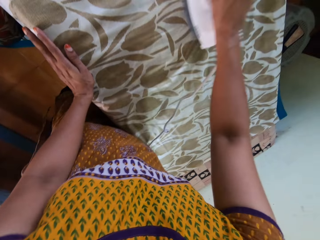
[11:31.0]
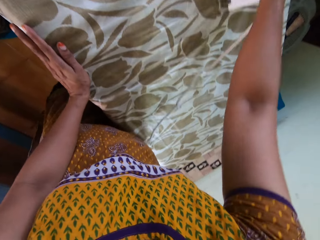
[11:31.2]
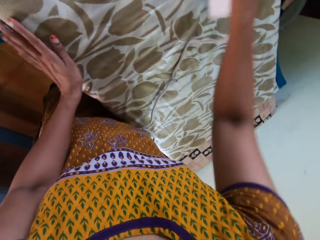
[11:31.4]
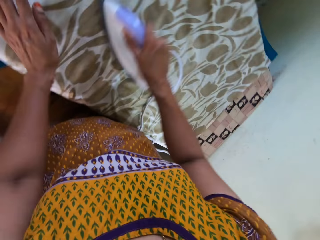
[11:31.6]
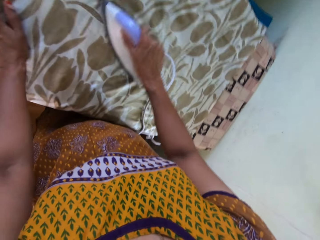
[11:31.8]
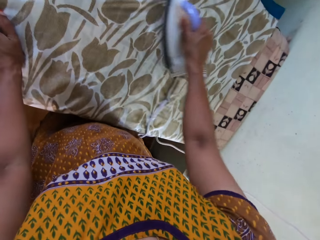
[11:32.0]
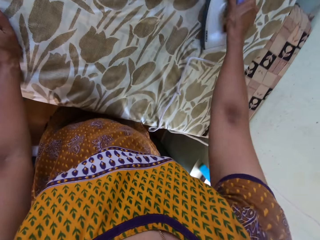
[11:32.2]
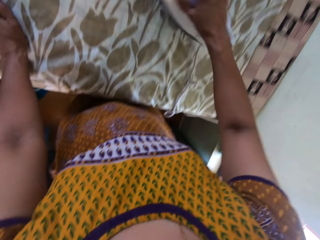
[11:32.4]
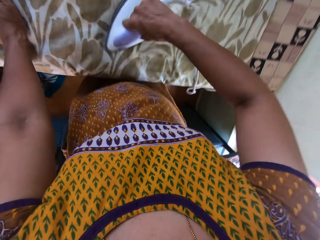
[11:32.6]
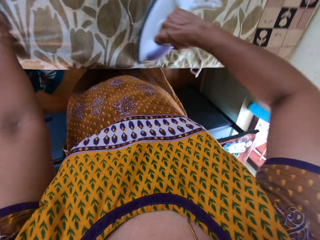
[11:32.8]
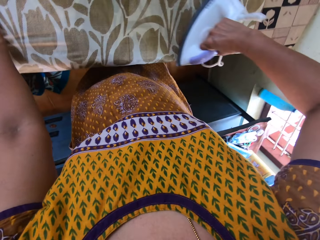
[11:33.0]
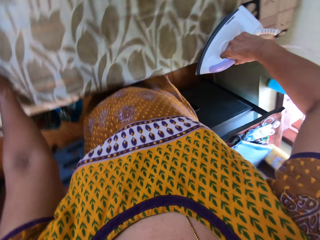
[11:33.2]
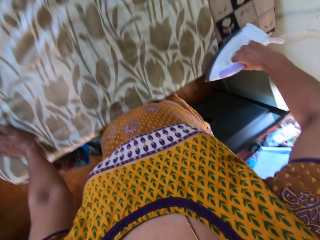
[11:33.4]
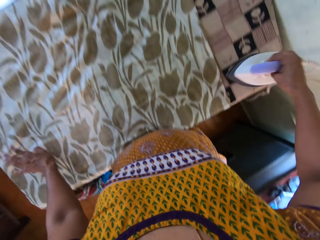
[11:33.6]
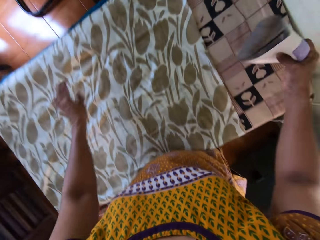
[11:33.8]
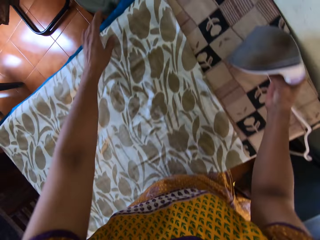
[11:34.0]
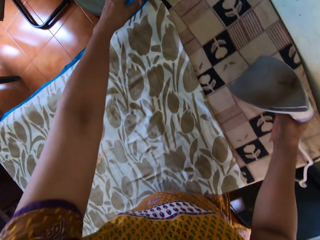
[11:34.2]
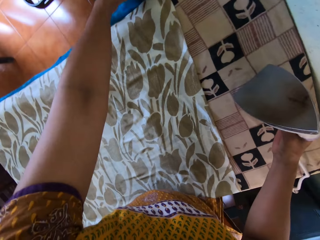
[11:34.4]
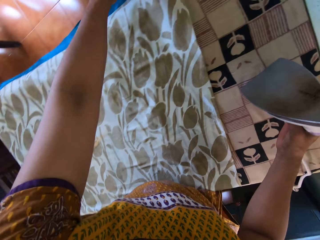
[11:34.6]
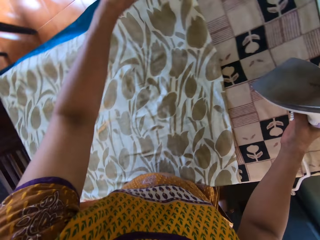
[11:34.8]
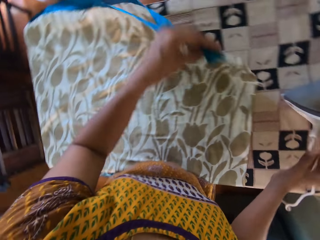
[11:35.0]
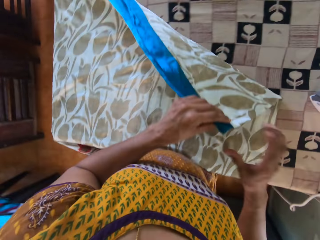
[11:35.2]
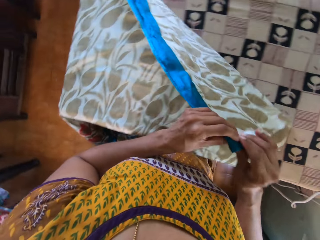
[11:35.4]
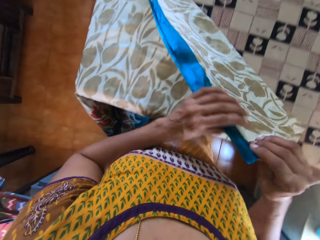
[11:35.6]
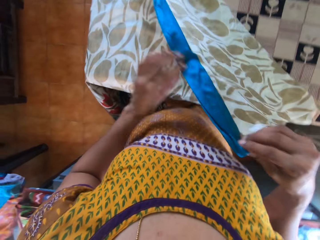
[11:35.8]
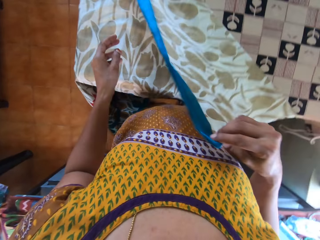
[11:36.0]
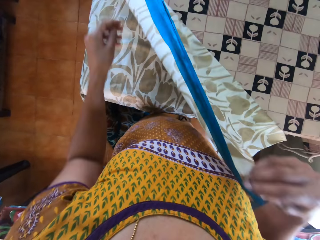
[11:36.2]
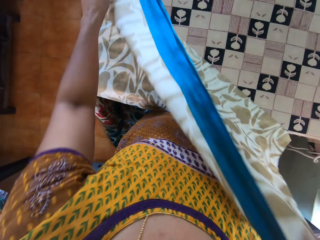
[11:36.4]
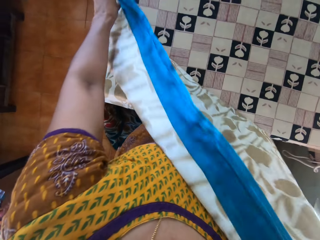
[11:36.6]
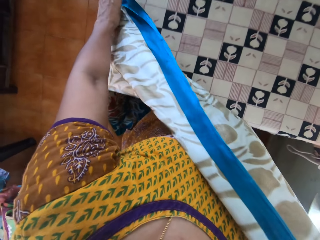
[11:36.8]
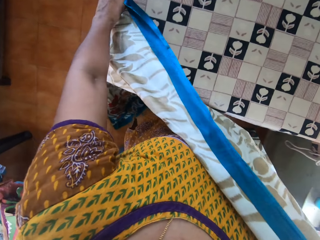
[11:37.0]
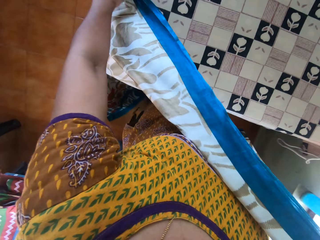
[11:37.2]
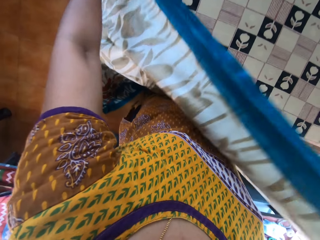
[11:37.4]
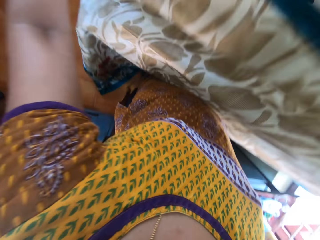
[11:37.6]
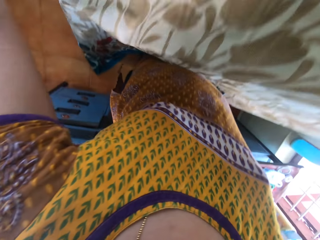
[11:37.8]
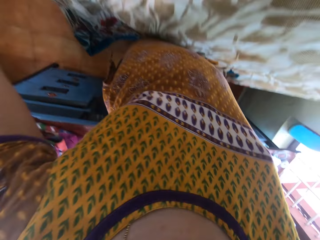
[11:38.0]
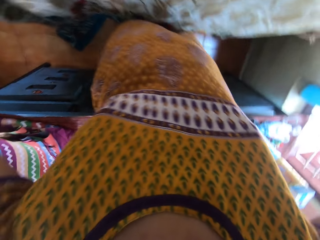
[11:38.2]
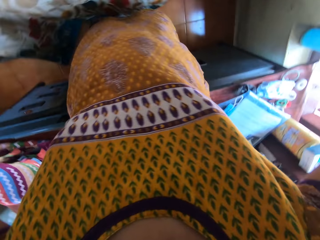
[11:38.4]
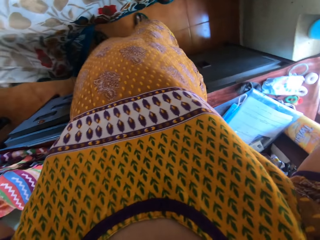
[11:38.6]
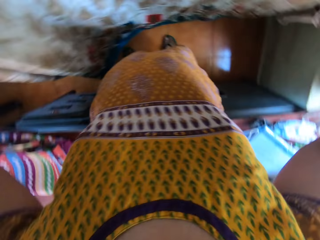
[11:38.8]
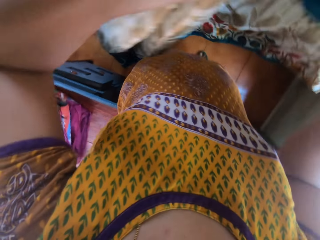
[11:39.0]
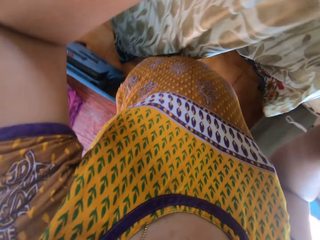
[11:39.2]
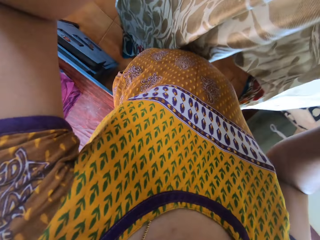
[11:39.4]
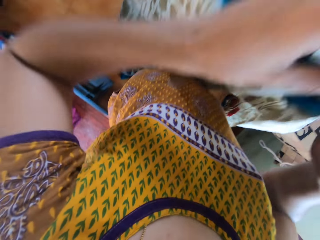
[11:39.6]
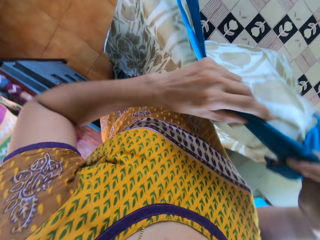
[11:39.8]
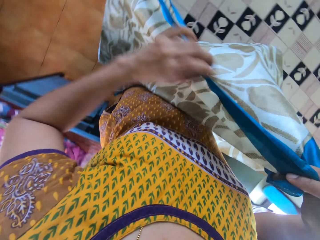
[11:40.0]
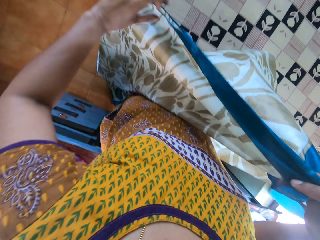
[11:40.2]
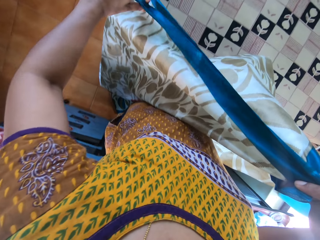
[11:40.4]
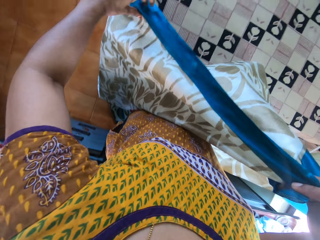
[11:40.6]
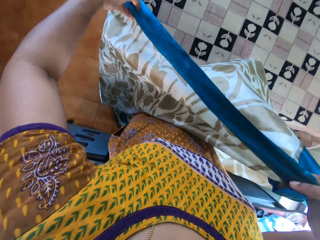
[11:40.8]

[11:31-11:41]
The camera wearer moves a hand. She irons a cloth. She moves the hand. She irons the cloth. She picks the iron from the table with her right hand. She places the iron on the table with her right hand. She picks the cloth from the table with her left hand. She holds the cloth. She touches the cloth in her left hand with her right hand. She adjusts the cloth in her hands.

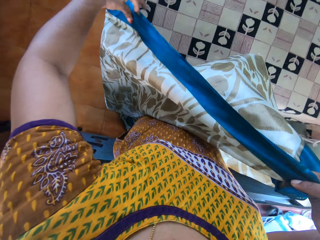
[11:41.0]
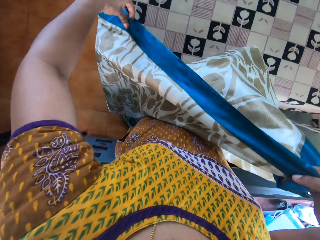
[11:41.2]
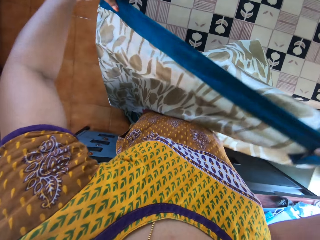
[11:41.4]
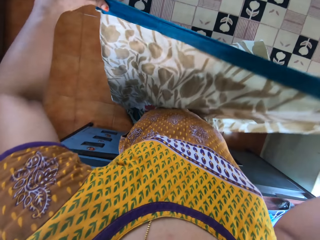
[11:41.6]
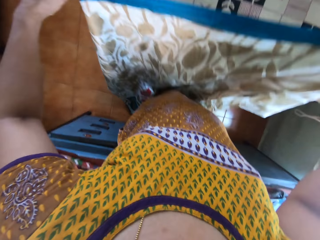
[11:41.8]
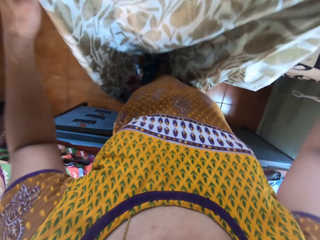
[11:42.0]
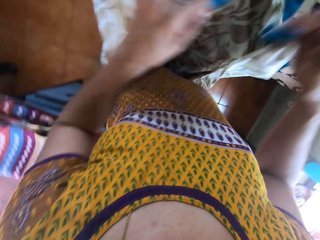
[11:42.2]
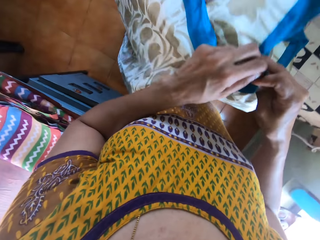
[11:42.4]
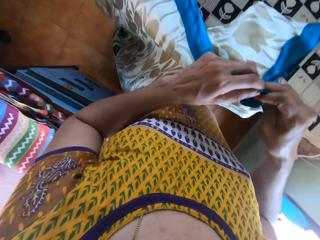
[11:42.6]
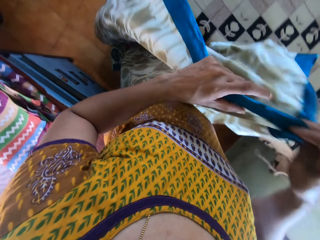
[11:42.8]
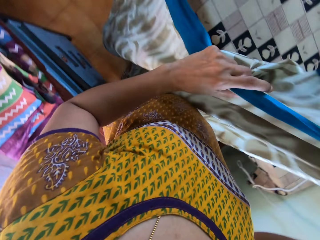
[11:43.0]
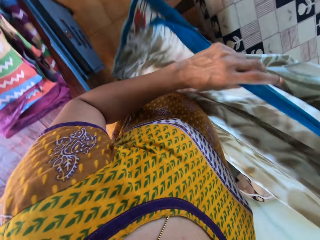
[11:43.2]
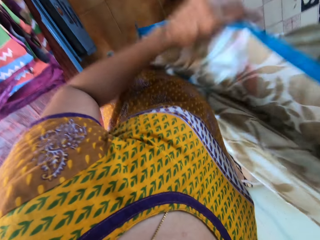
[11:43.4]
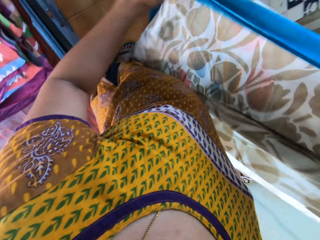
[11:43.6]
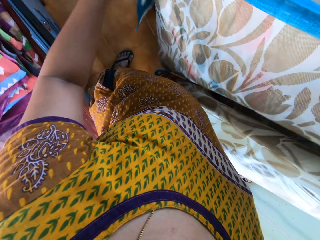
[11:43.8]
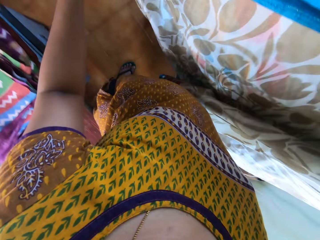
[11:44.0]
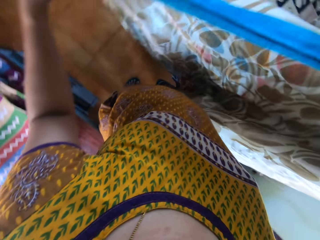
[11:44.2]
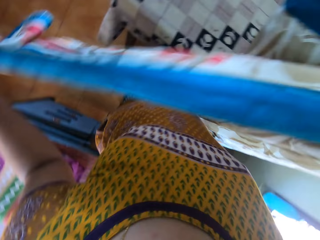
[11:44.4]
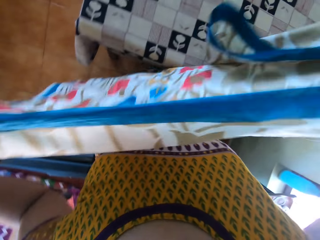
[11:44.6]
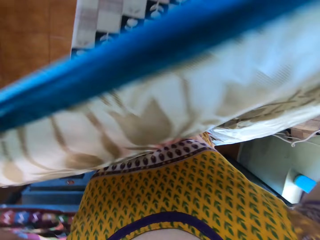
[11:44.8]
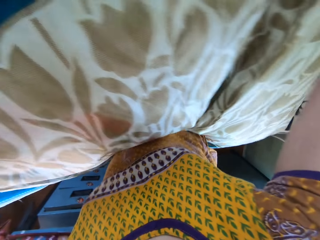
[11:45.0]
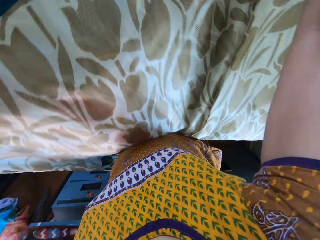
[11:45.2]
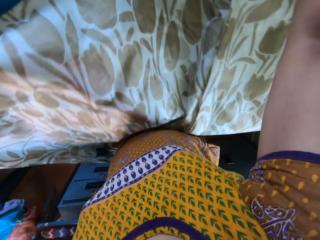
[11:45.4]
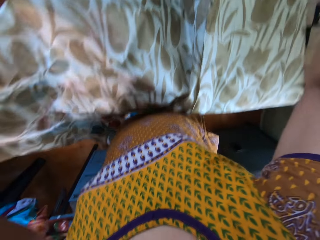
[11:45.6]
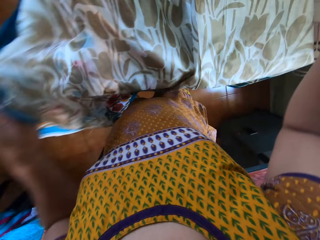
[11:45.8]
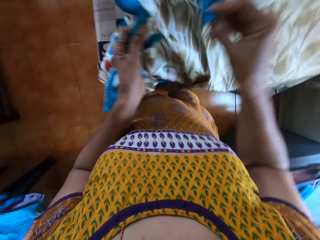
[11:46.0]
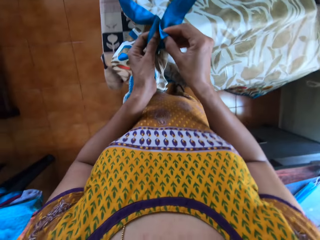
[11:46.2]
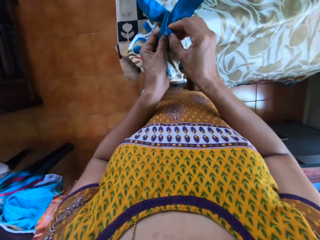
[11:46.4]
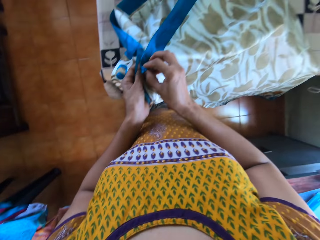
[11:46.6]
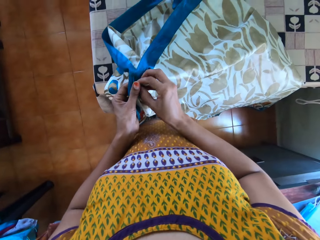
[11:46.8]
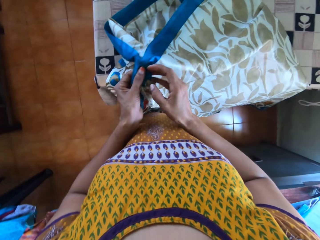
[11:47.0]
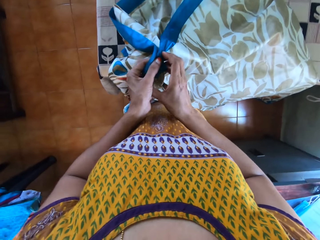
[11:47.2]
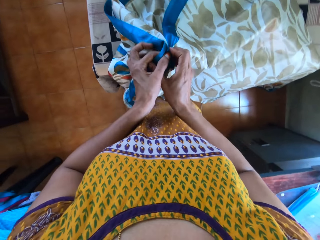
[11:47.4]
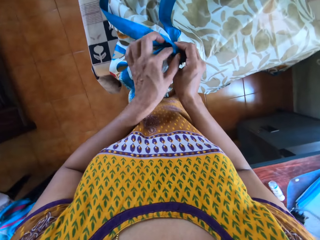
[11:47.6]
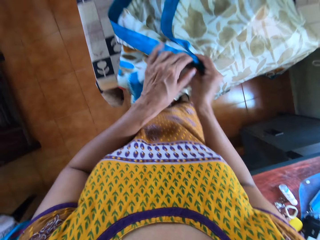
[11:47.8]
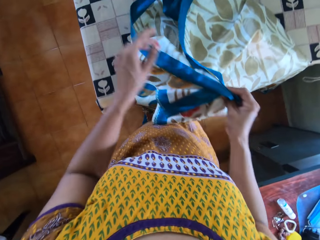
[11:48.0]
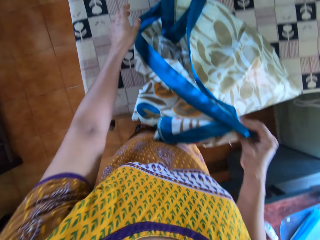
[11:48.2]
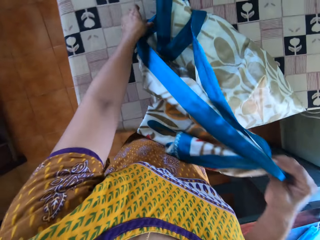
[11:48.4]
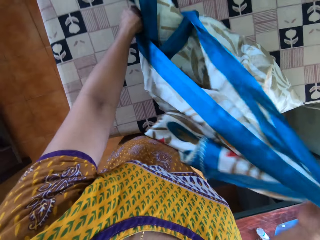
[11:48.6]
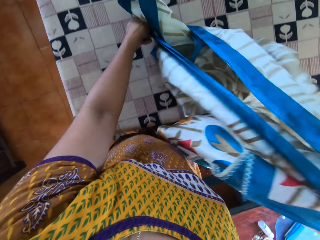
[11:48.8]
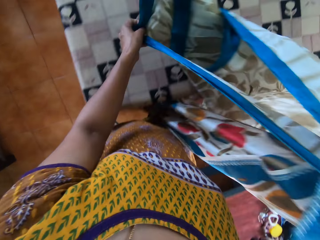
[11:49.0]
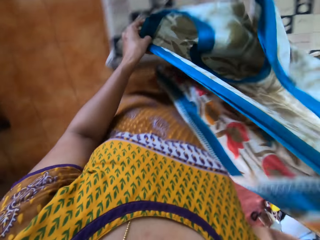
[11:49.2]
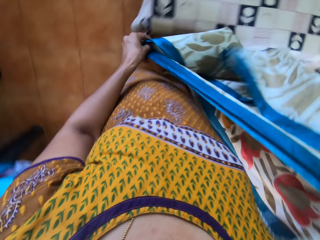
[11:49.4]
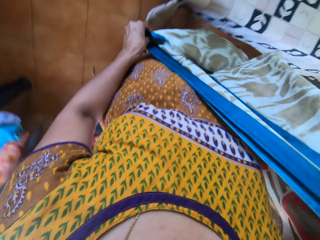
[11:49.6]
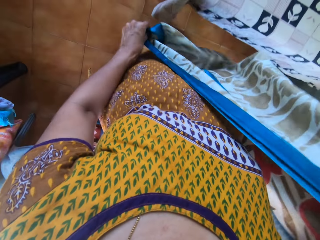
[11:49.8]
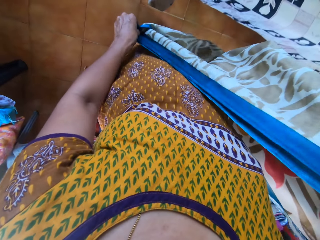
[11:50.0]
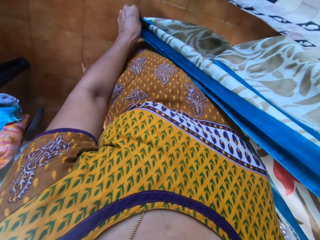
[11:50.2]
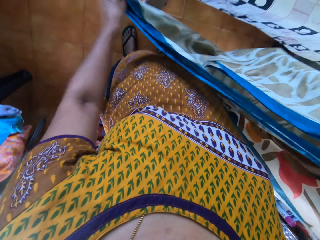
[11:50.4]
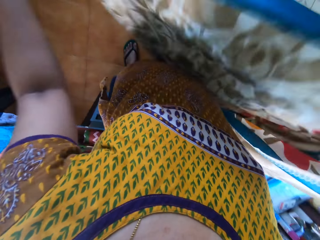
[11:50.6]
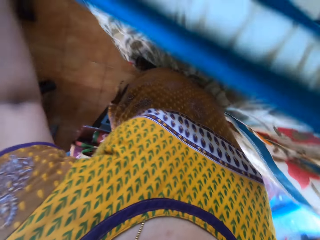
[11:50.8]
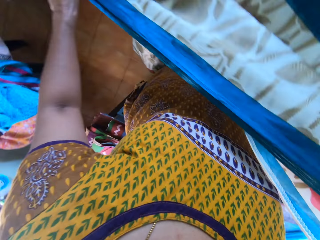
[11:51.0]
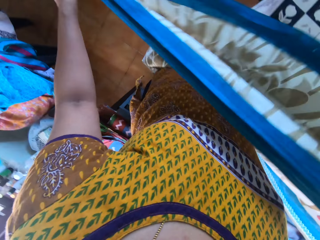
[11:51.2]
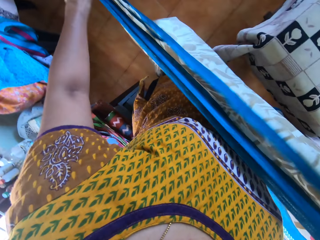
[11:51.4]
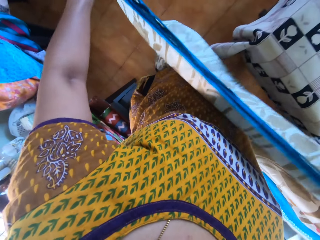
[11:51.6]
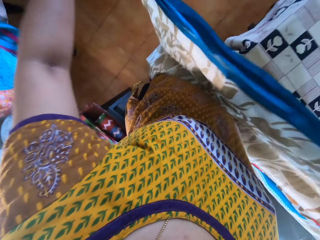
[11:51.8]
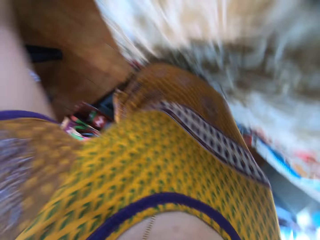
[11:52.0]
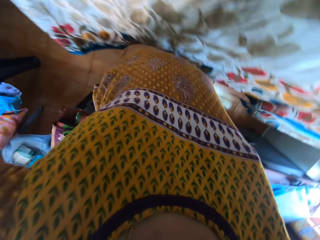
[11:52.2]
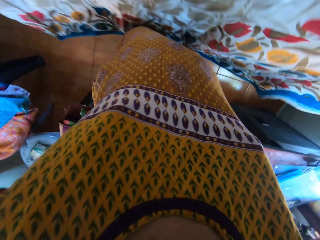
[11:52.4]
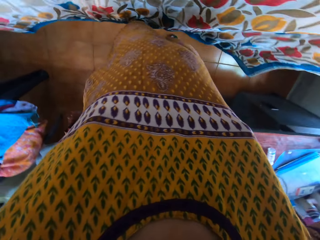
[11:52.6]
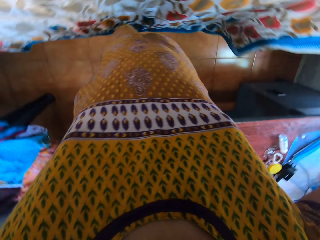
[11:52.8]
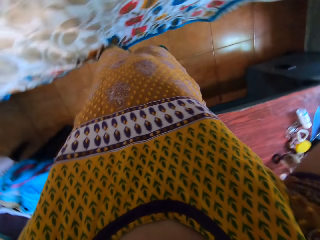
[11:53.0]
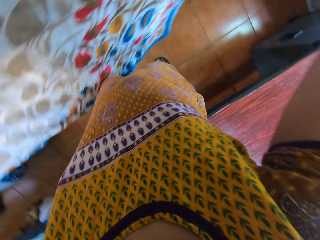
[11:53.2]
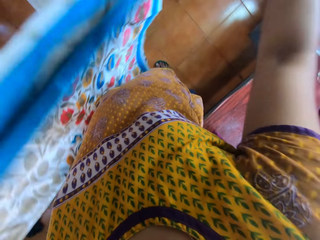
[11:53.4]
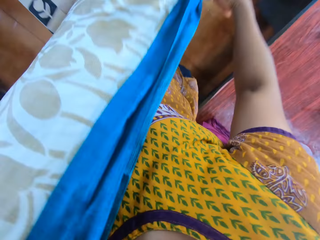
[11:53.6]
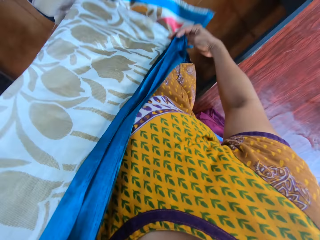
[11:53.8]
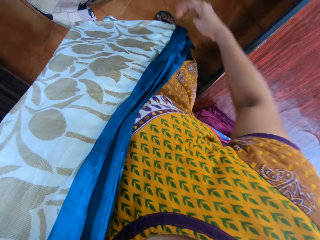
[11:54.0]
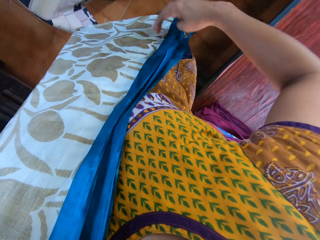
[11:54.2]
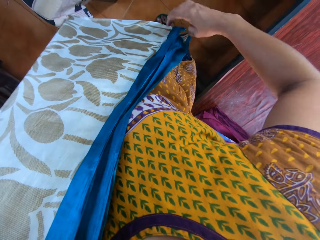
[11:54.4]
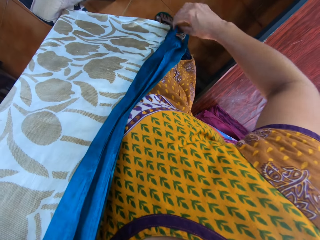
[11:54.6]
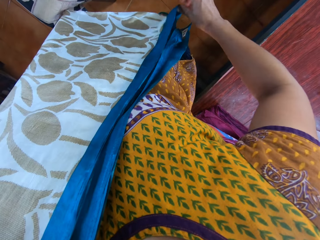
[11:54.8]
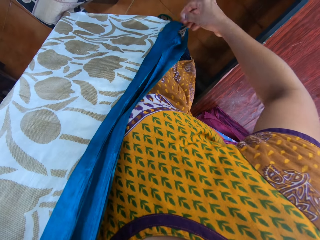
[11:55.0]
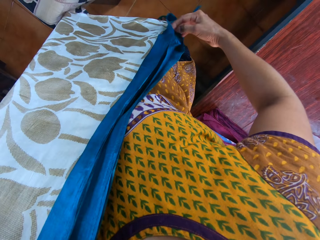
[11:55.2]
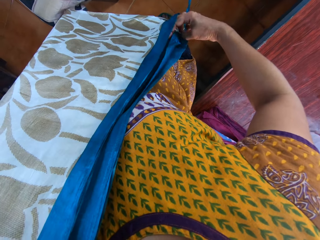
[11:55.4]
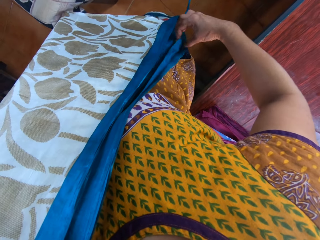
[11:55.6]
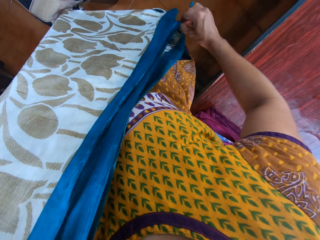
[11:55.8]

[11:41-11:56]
The camera wearer folds a cloth. She places the cloth on the table with her hands. She adjusts the cloth in her hands. She picks the cloth from the table with her left hand. She adjusts the cloth with her left hand. She adjusts the cloth with her right hand.
